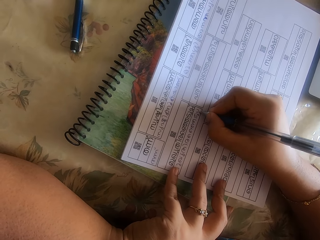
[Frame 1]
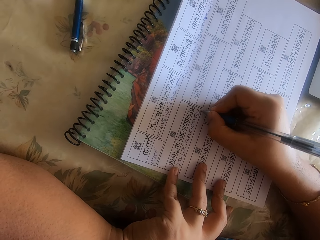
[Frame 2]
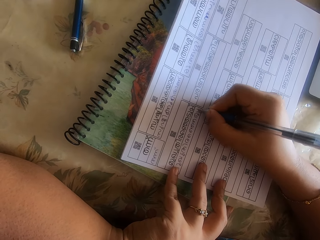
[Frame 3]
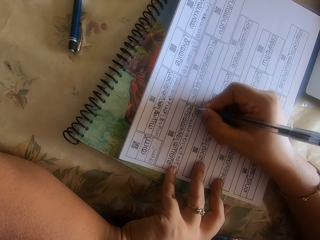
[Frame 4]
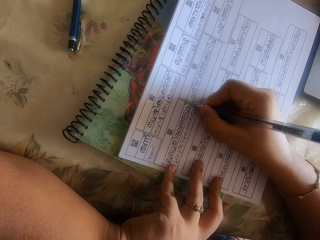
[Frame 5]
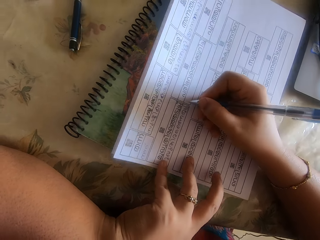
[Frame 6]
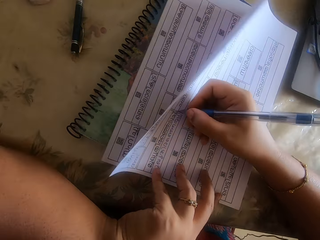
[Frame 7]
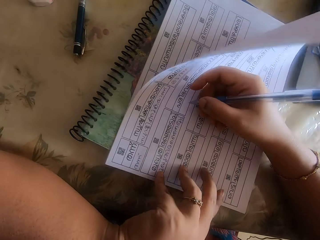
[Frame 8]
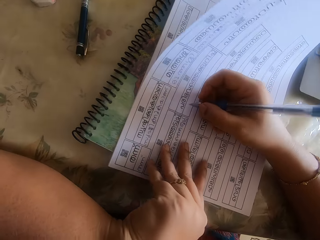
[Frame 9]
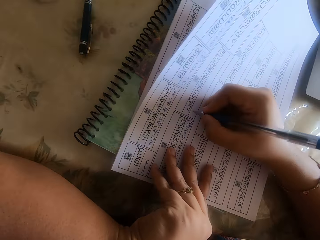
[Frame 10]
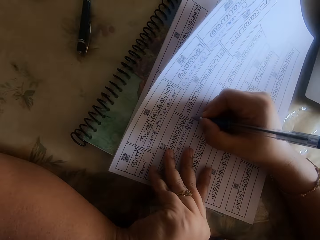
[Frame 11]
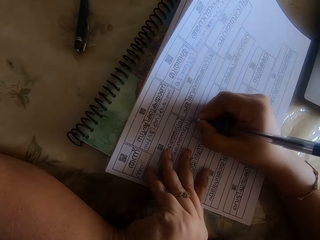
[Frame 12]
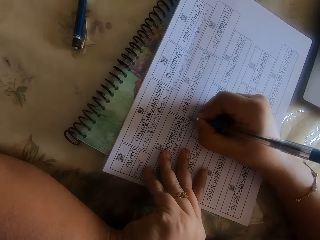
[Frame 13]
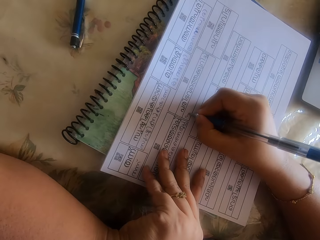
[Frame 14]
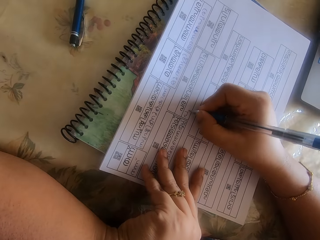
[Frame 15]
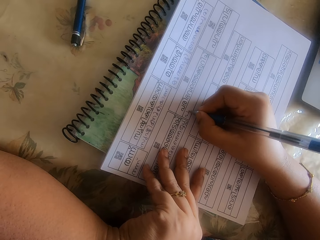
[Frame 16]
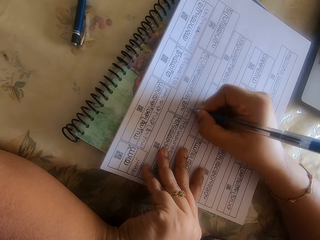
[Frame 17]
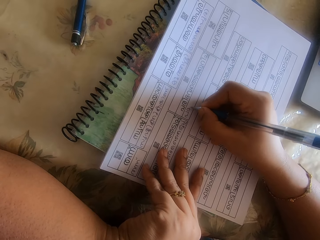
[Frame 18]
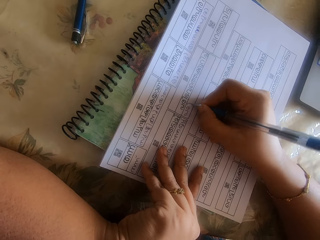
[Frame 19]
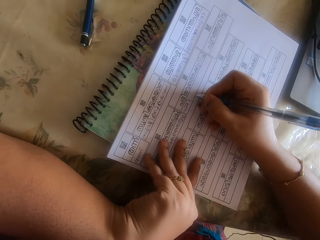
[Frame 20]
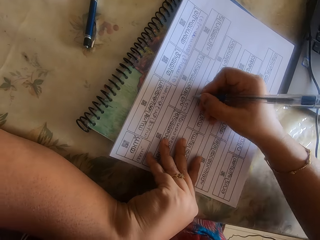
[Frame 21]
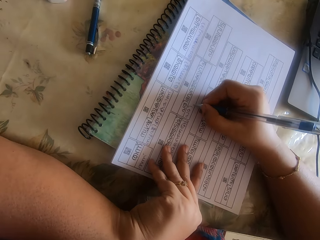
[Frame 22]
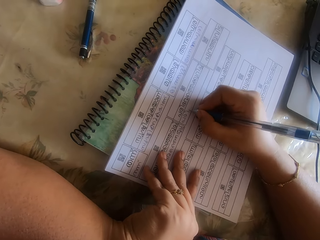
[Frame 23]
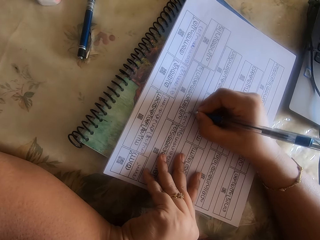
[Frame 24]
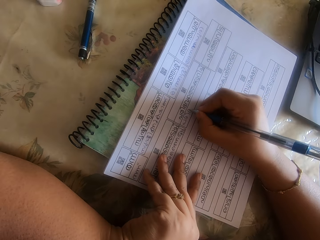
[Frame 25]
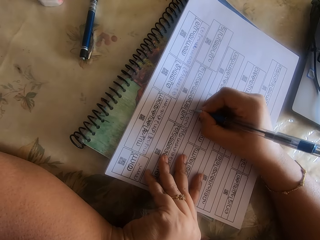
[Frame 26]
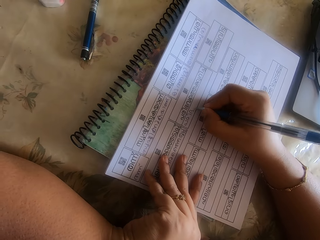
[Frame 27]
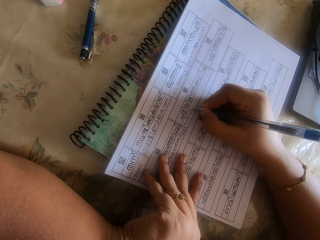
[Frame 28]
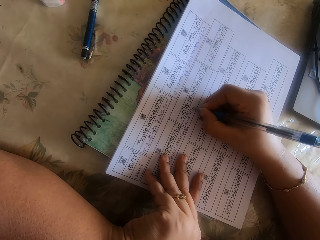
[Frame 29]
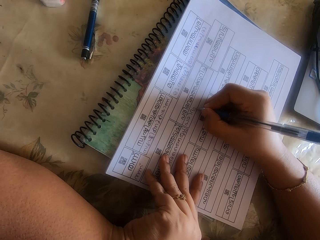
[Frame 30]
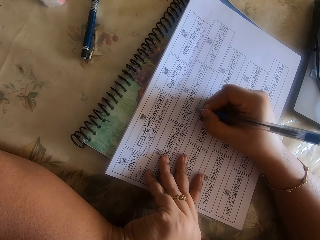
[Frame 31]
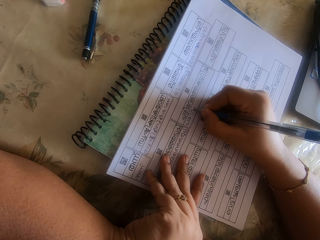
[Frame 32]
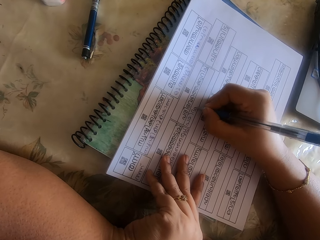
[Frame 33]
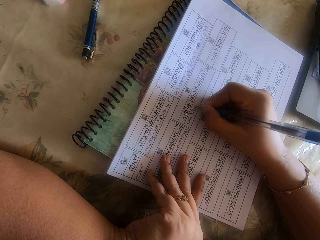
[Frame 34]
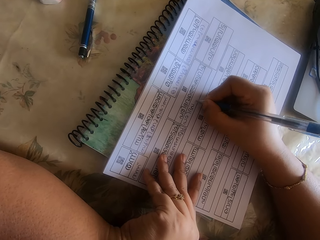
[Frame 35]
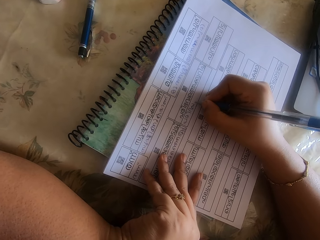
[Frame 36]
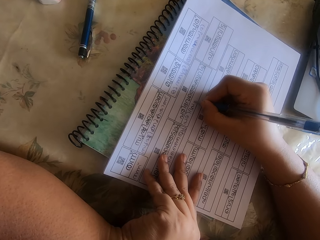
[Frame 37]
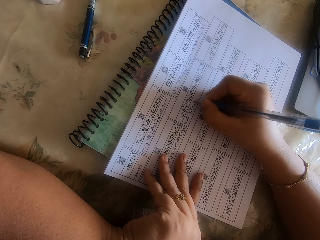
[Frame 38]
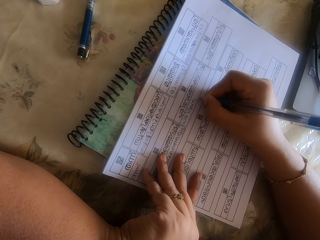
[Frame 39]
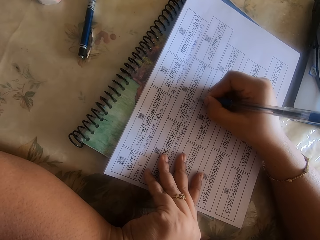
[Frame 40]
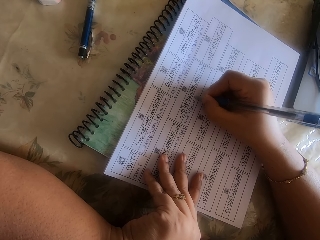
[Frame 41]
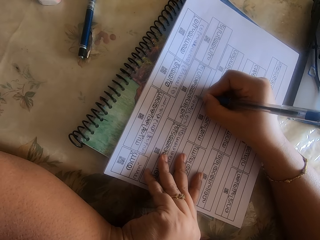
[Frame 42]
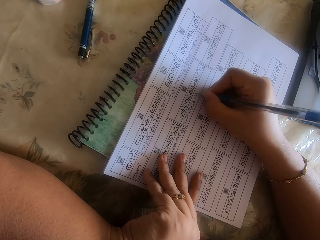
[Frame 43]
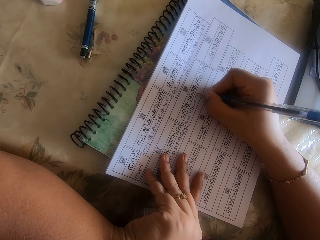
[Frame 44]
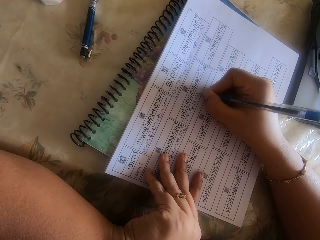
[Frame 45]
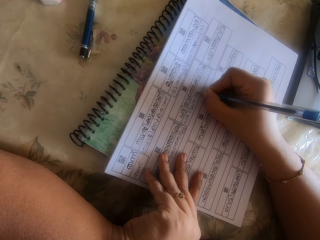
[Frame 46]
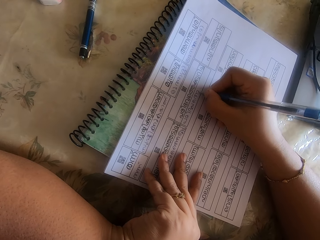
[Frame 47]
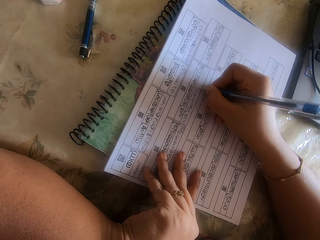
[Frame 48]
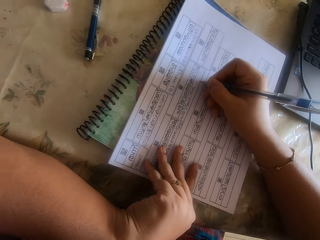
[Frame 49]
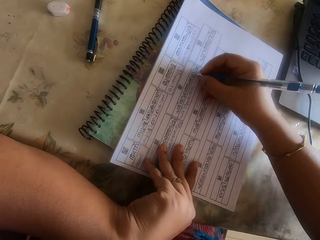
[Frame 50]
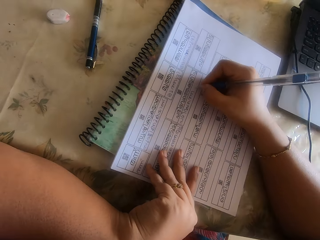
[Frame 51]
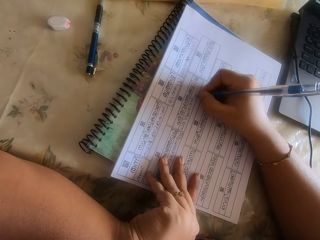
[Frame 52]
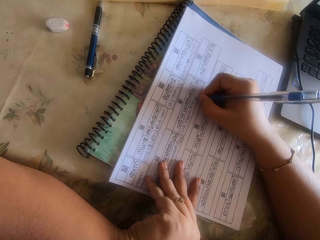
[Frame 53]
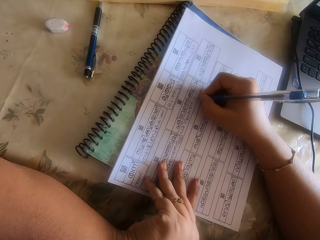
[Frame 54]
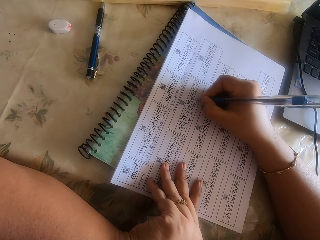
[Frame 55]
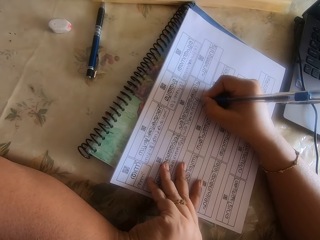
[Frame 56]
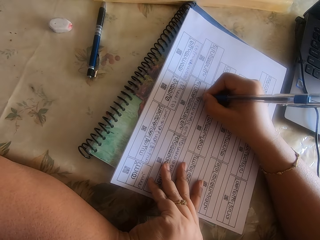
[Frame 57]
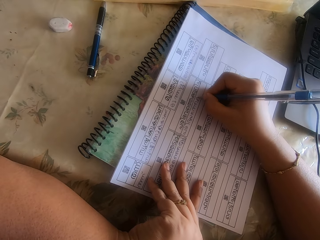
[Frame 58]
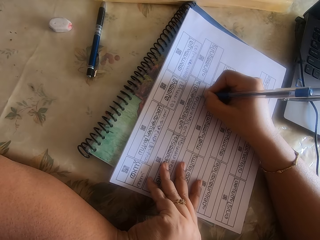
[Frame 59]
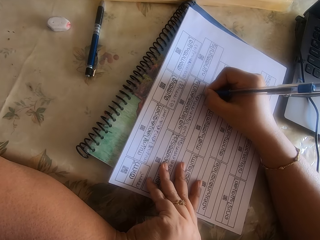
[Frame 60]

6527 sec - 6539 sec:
The camera wearer moves the paper with both hands. She writes on the paper with the pen in her right hand. The girl converses with the camera wearer.

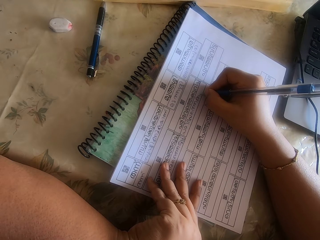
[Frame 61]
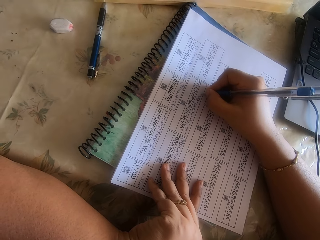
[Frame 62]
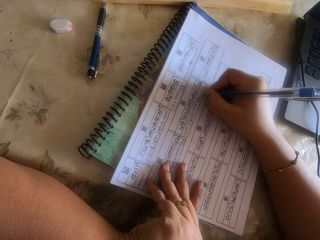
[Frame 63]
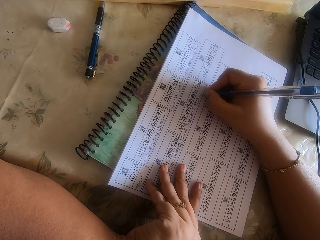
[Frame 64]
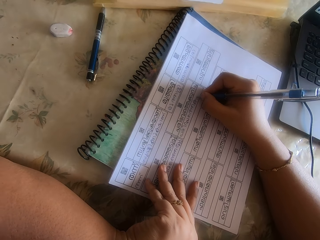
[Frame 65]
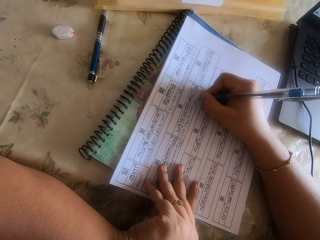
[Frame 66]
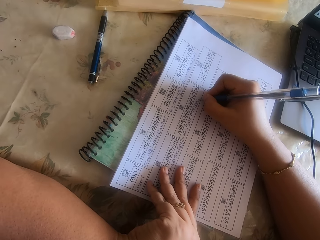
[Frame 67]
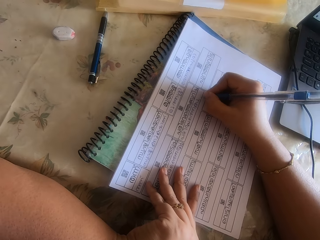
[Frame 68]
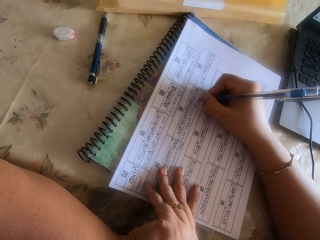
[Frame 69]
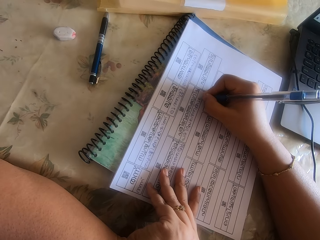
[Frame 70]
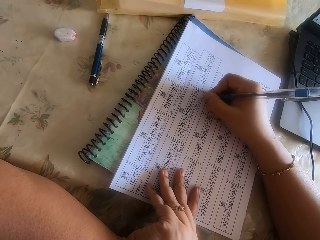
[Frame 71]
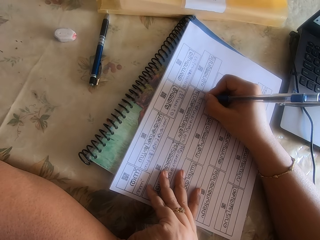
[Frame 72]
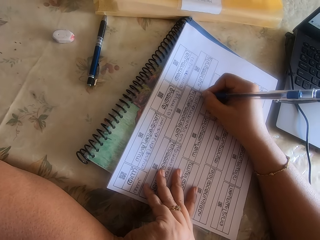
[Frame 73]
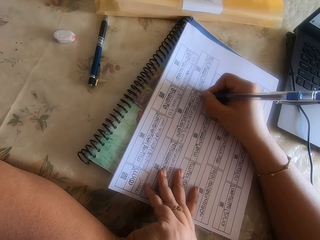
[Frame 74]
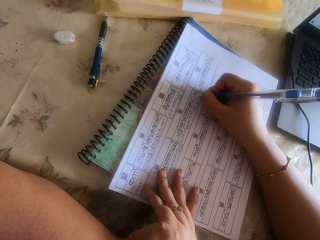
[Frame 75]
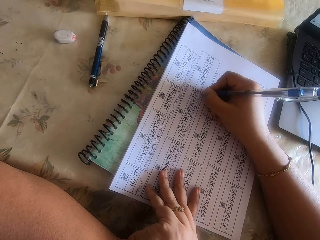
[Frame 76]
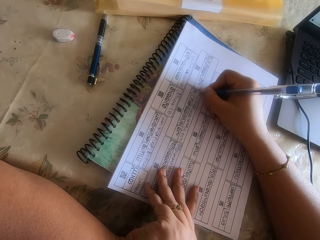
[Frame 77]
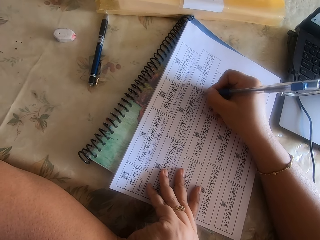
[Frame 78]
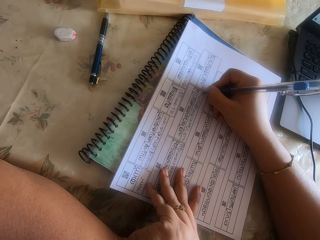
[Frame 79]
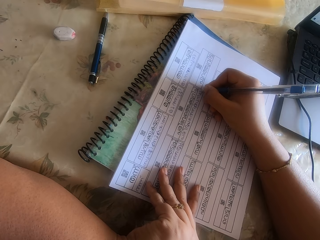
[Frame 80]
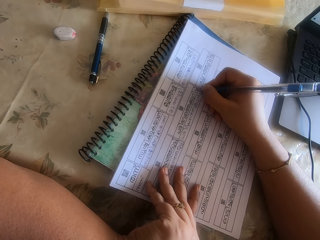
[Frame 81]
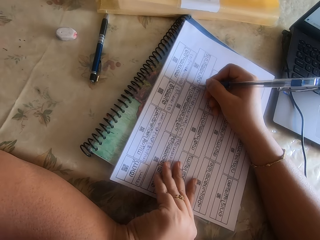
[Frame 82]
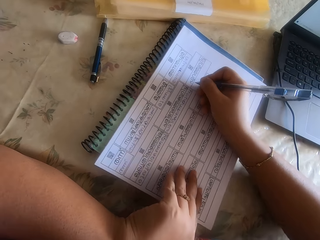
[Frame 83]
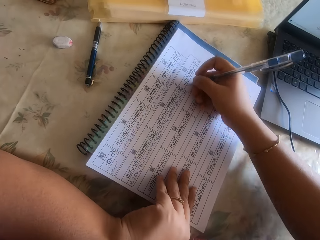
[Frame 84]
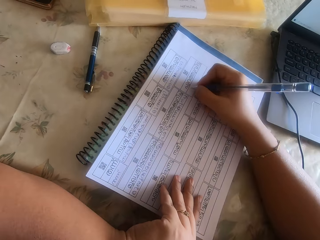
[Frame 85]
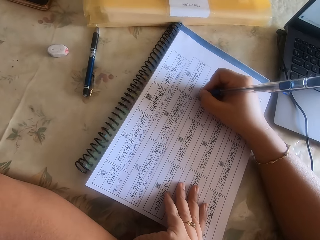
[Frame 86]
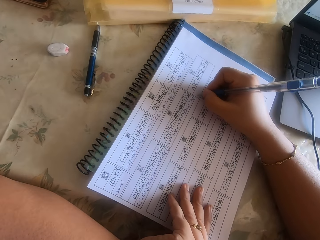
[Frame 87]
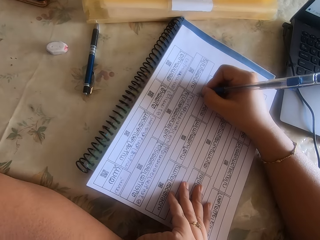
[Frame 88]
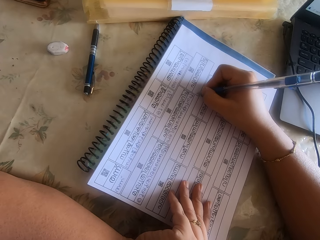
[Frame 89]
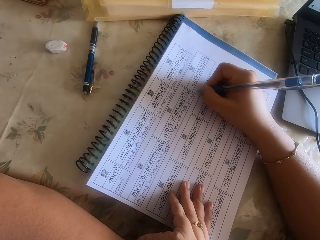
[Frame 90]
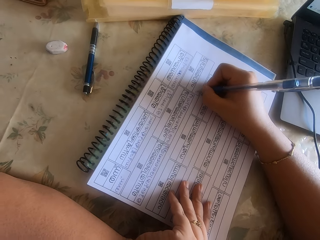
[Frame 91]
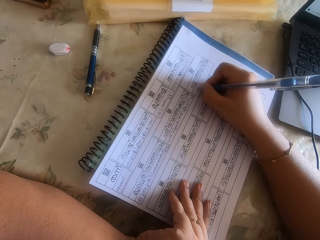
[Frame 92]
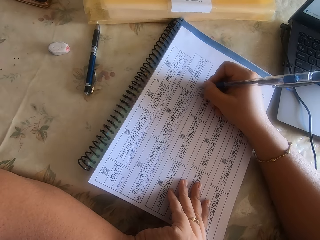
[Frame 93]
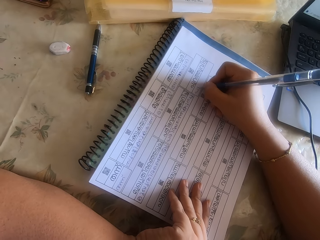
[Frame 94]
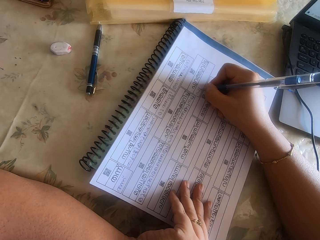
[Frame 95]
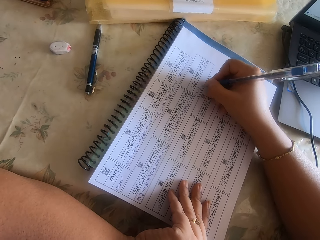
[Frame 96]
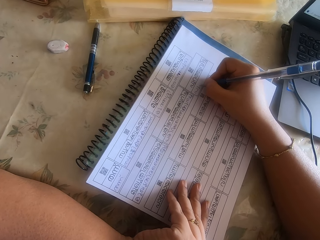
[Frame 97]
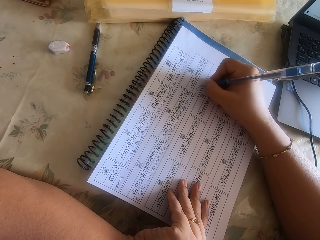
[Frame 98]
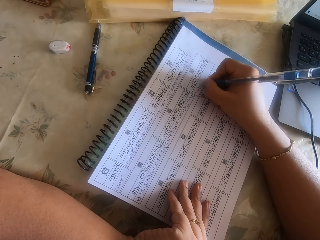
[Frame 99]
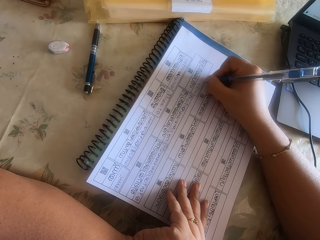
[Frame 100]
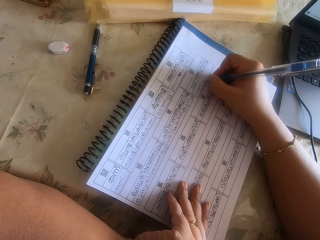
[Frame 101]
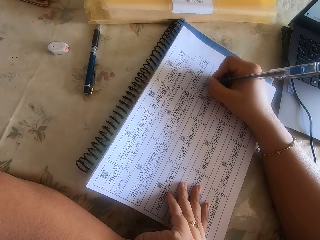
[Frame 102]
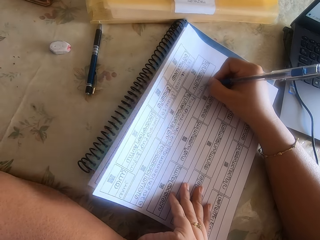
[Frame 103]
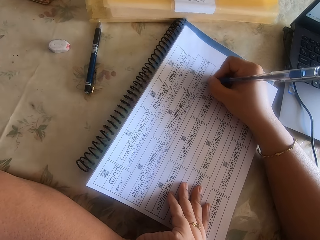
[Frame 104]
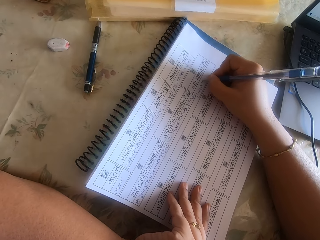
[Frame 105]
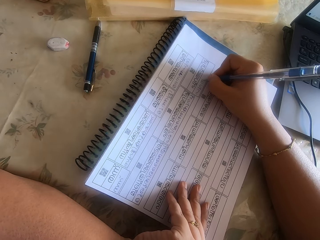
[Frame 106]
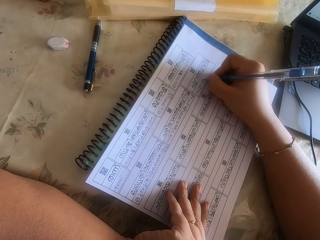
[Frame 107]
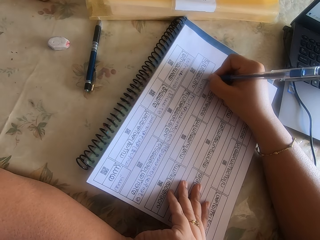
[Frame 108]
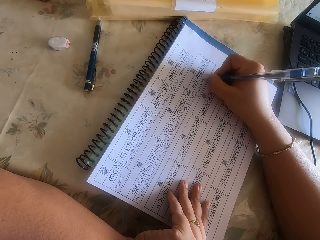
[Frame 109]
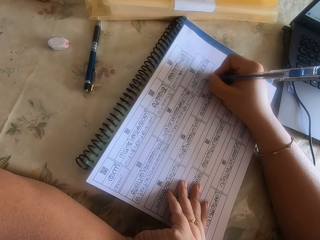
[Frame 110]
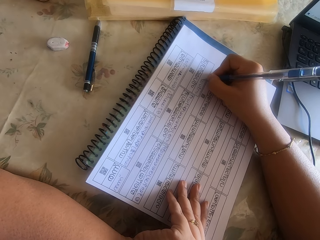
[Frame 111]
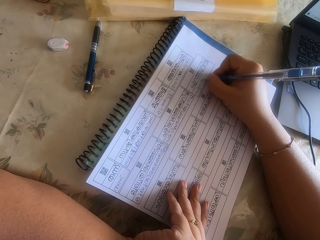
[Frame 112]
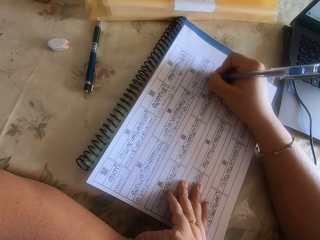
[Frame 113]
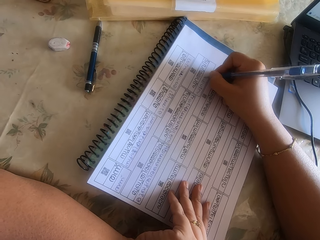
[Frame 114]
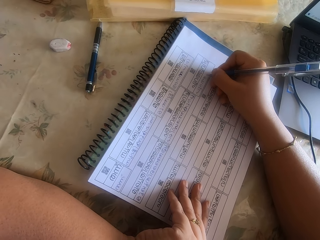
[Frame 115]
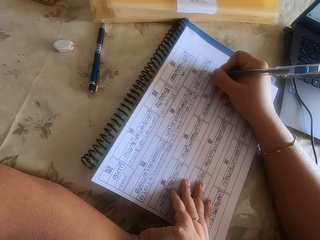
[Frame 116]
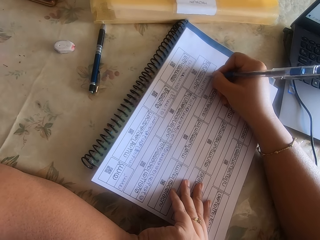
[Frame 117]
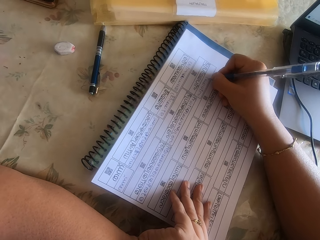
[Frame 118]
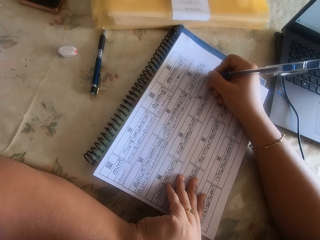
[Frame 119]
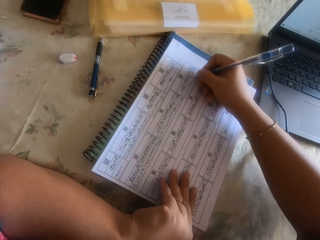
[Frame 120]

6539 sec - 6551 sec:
The camera wearer adjusts the paper with her left hand. She writes on the paper with the pen in her right hand.
